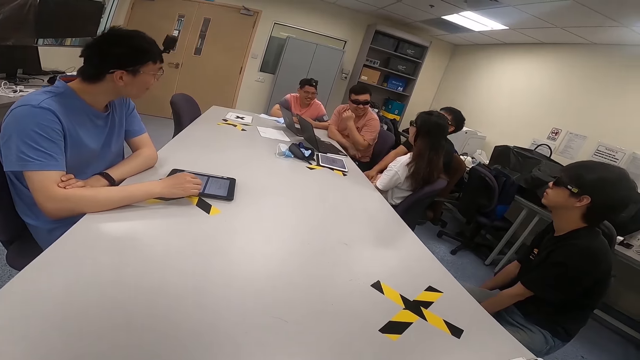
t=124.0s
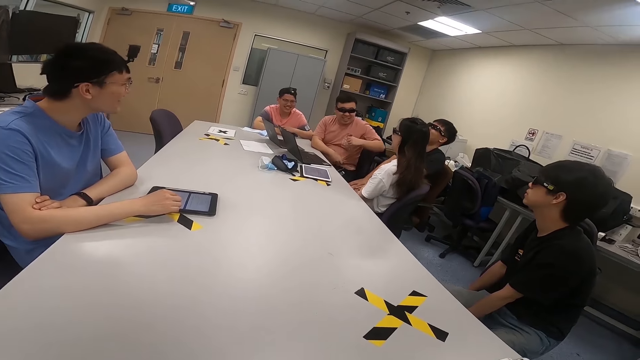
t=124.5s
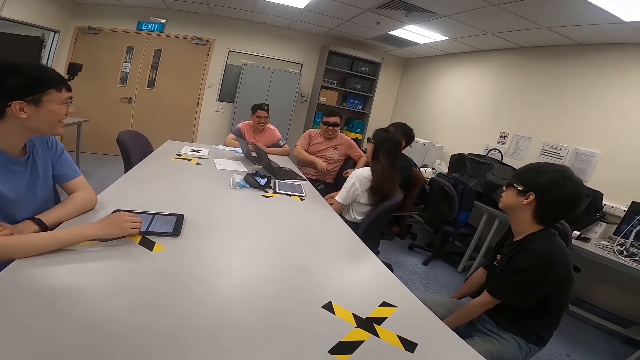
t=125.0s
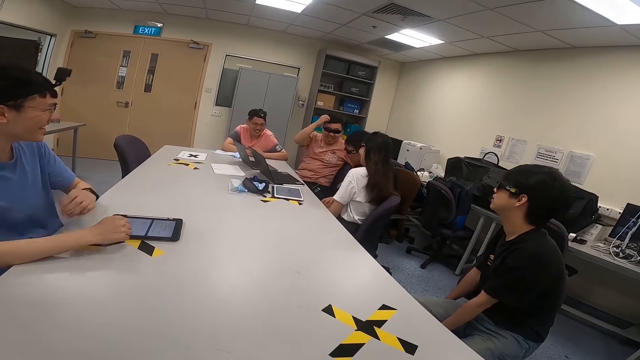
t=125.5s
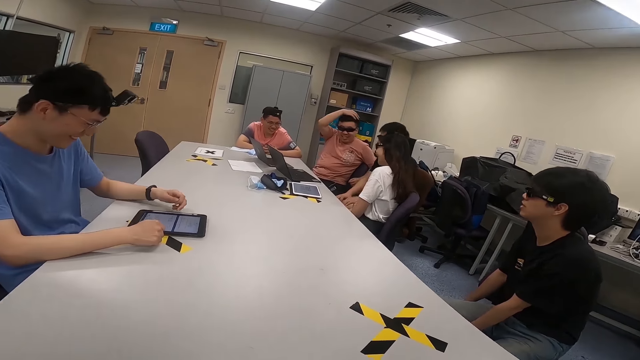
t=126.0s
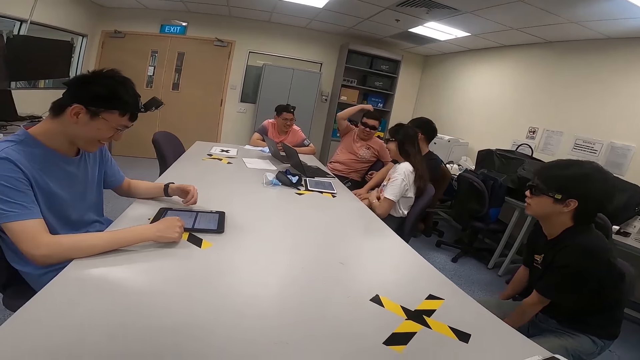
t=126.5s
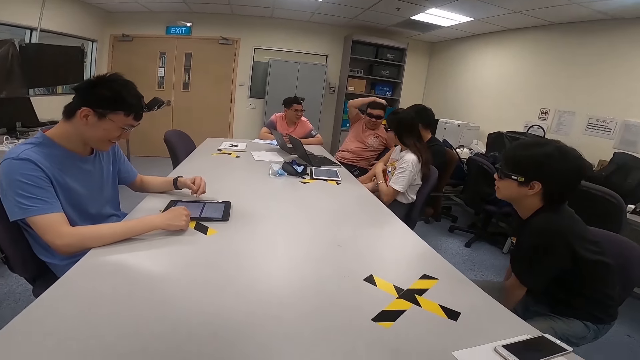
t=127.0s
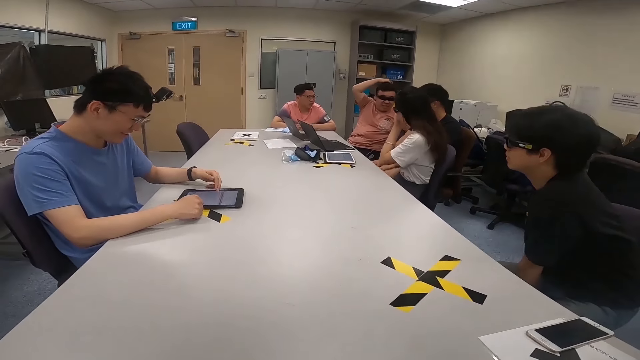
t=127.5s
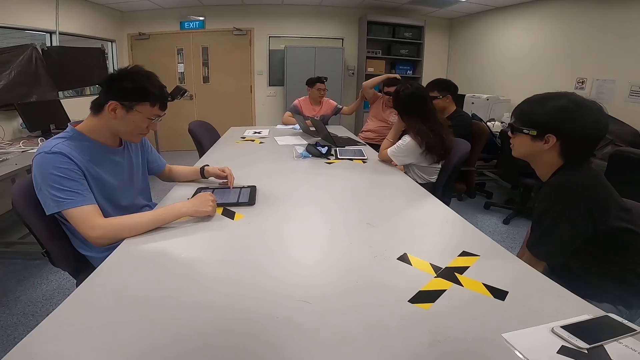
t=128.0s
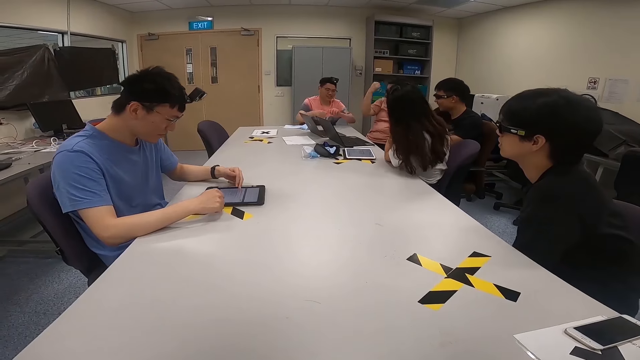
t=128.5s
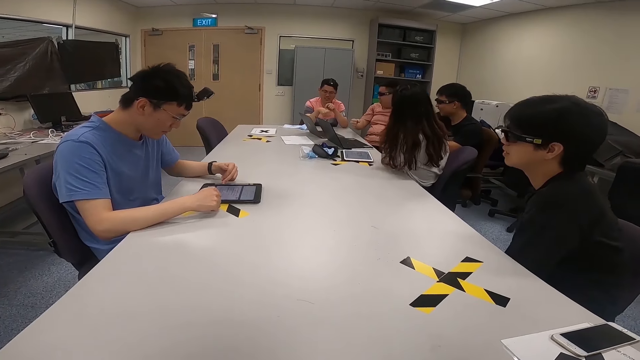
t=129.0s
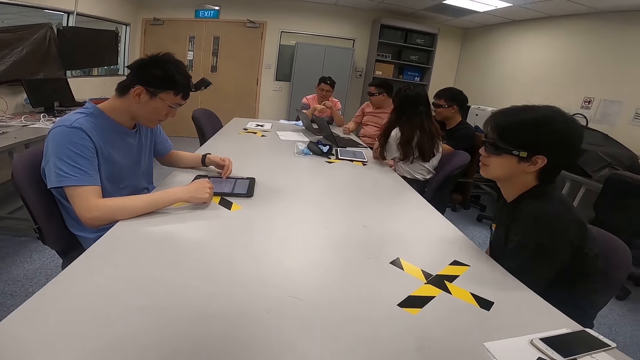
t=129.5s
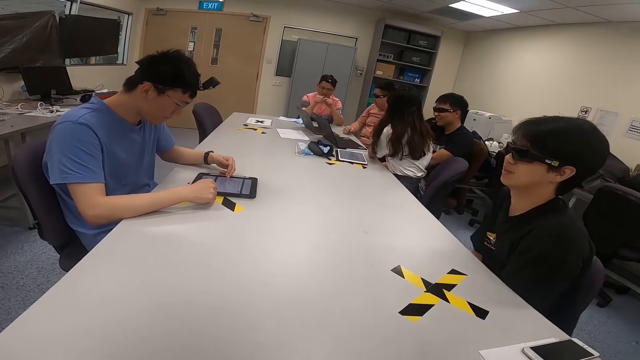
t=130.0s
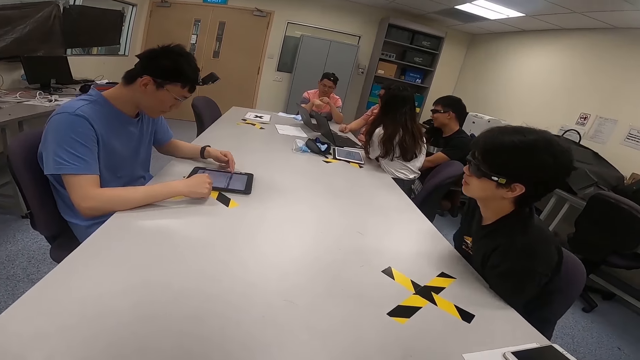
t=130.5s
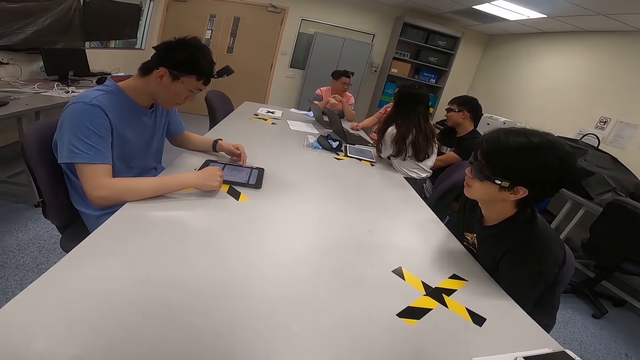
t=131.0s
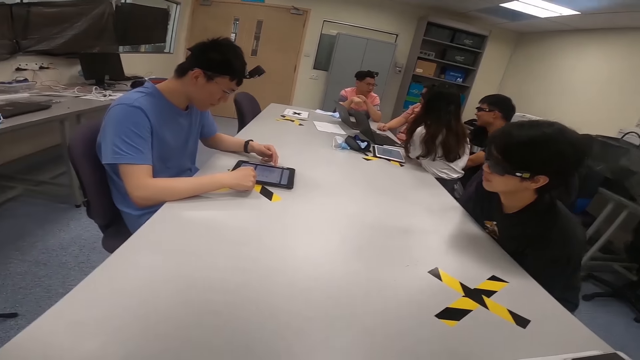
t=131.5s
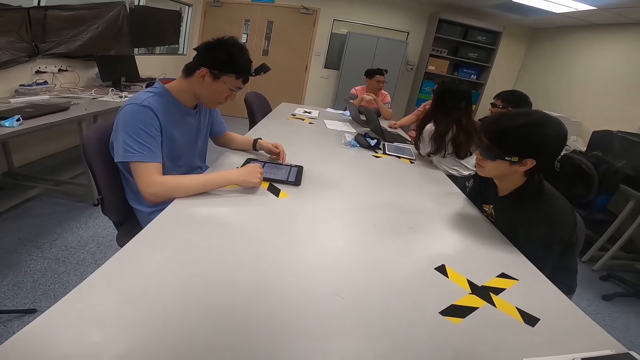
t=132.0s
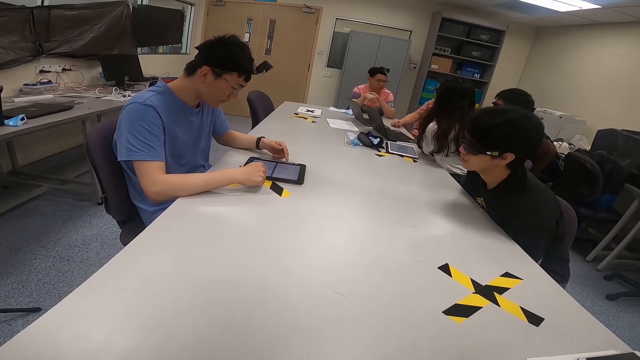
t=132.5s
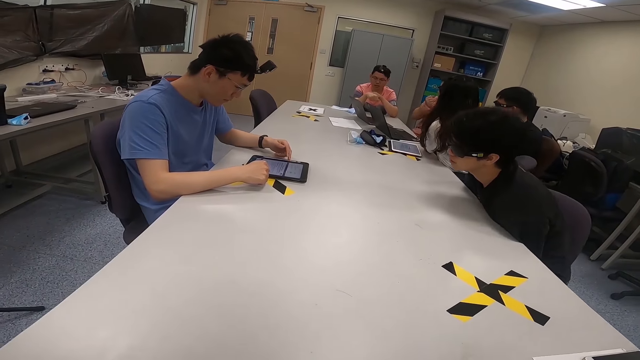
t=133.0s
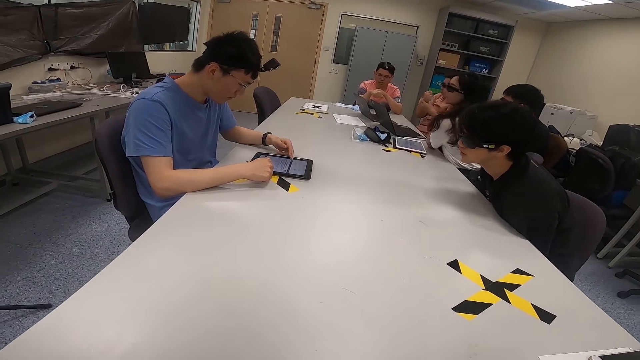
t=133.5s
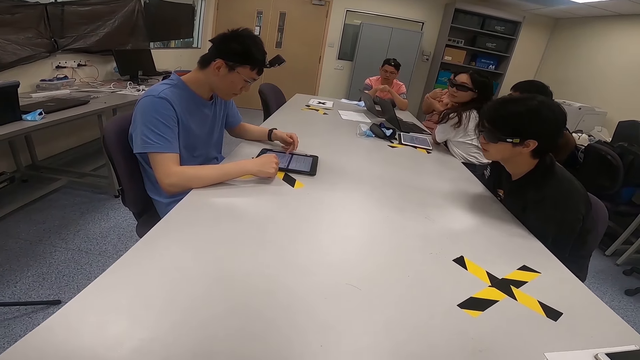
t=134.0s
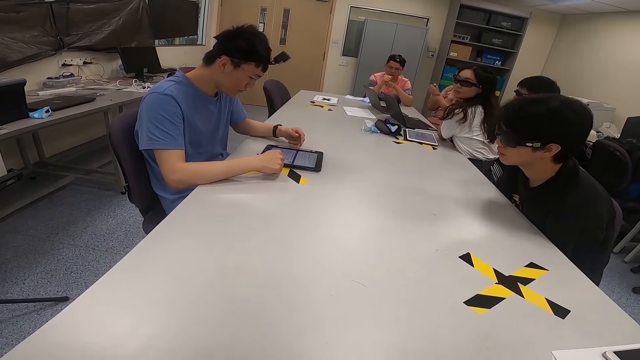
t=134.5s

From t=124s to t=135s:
A man looks around a room. Another man scratches his head. A third man adjusts his hands on a table. A fourth man looks around the room. A lady interacts with the third man. A fifth man rubs his head. The first man operates a tablet with his hand. The third man lifts up his hand. The fourth man swings his chair on the floor. The fifth man moves his hand on the table. The third man moves his hands over the table. A sixth man moves with his chair. The lady looks around the room.

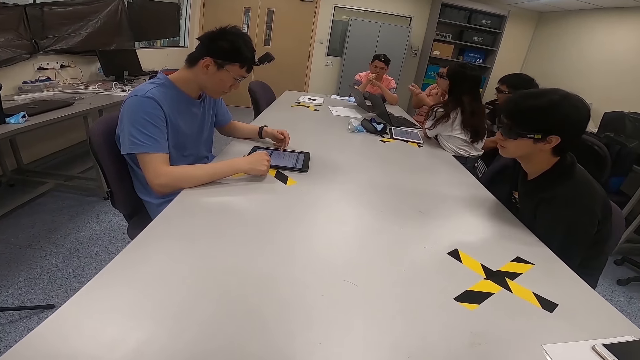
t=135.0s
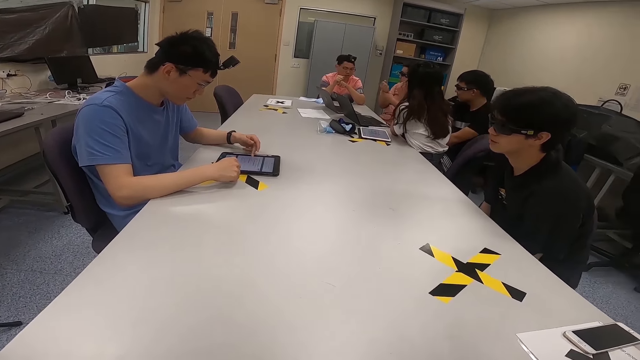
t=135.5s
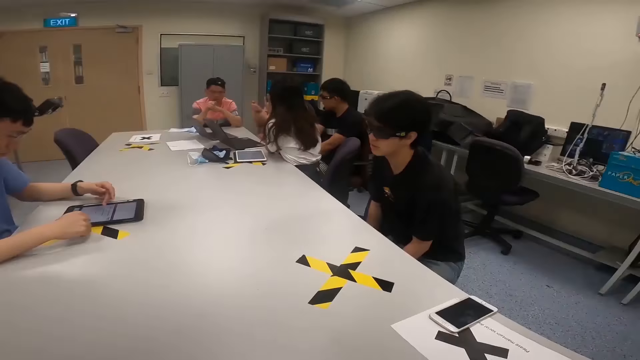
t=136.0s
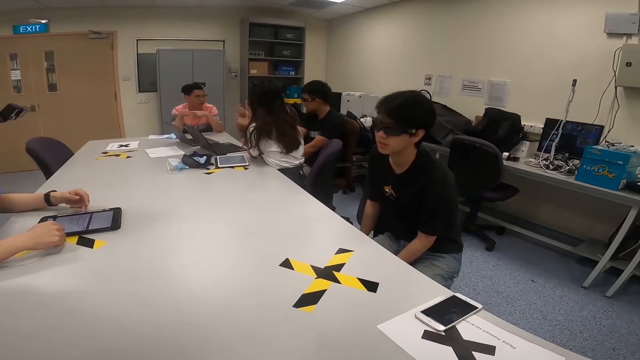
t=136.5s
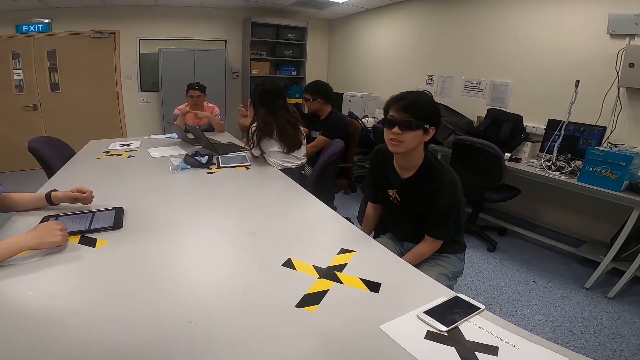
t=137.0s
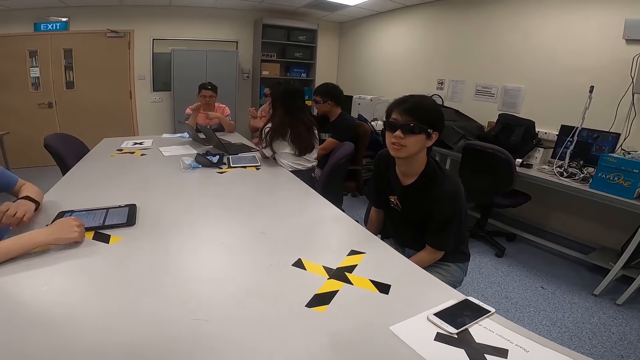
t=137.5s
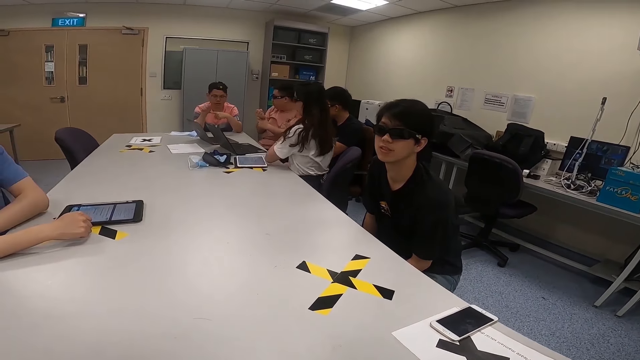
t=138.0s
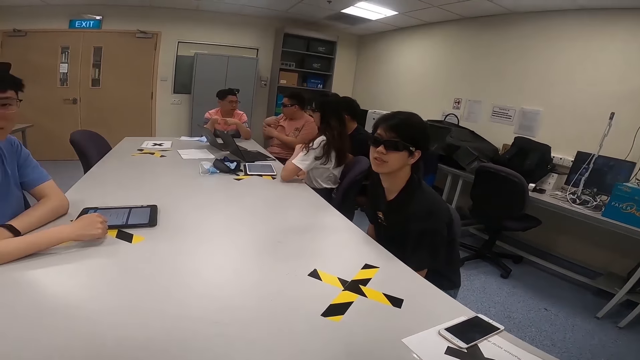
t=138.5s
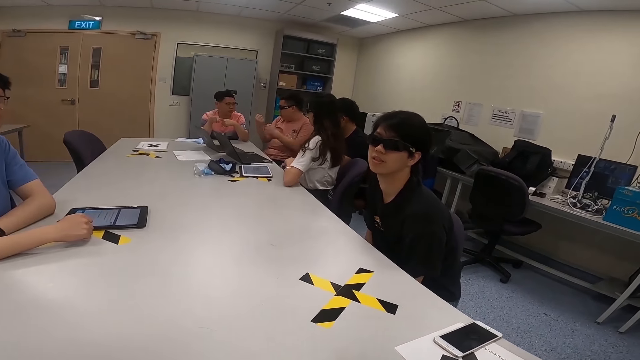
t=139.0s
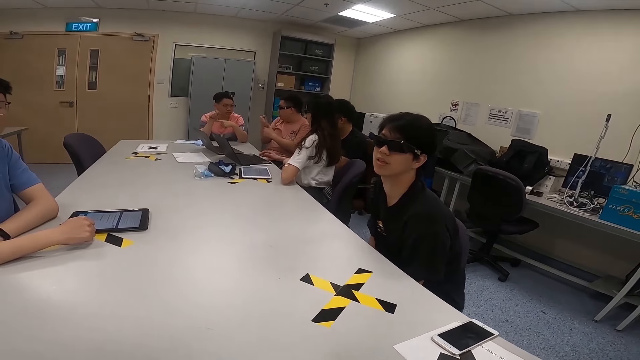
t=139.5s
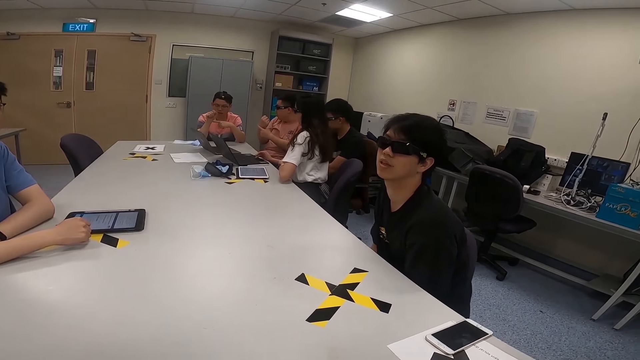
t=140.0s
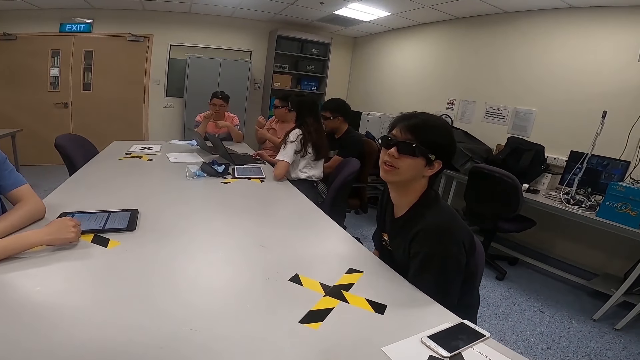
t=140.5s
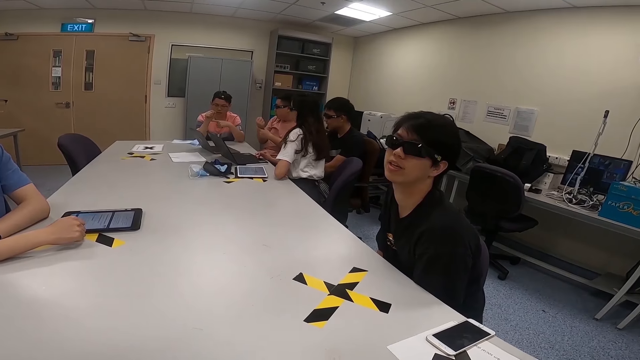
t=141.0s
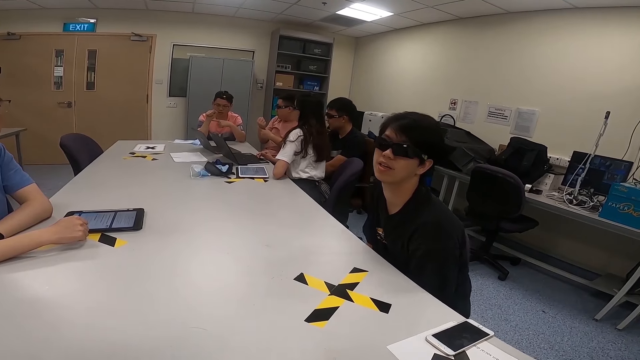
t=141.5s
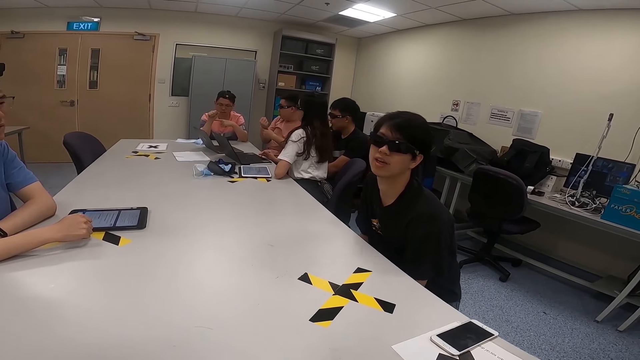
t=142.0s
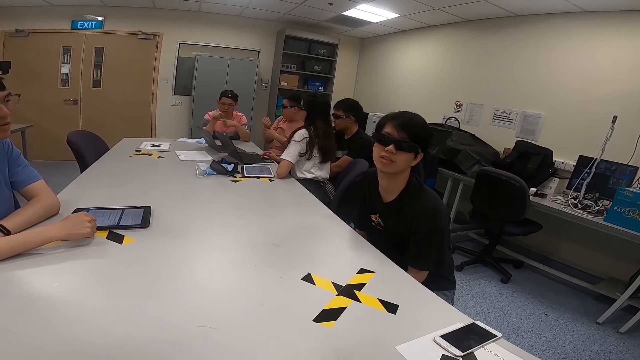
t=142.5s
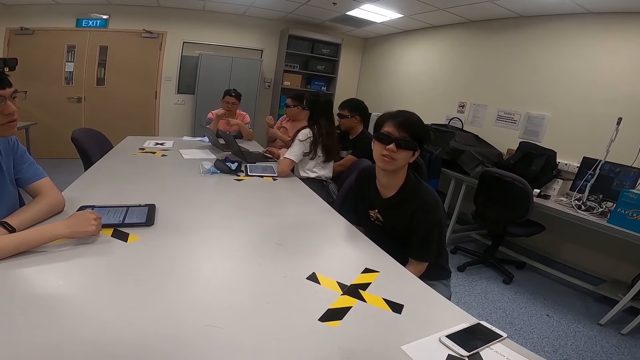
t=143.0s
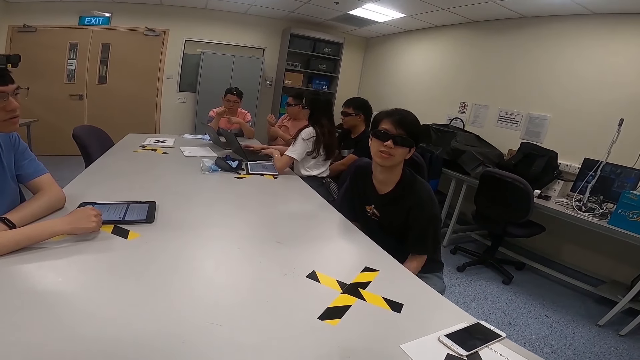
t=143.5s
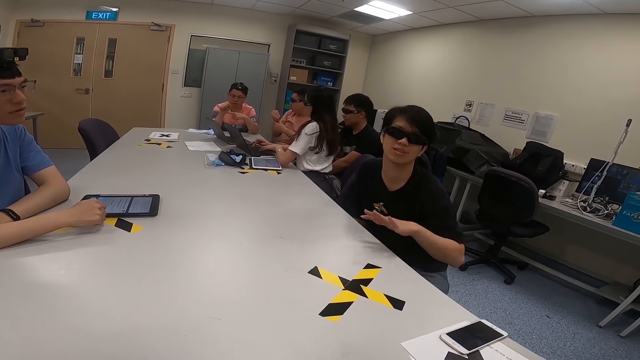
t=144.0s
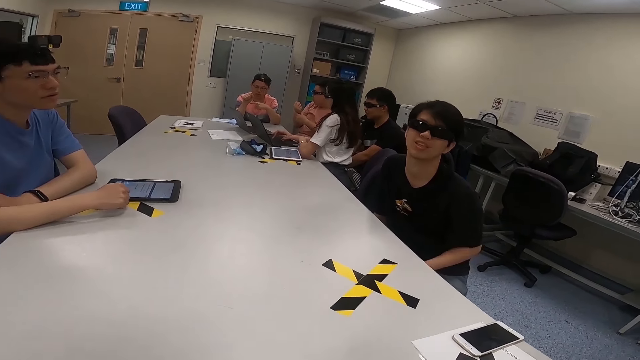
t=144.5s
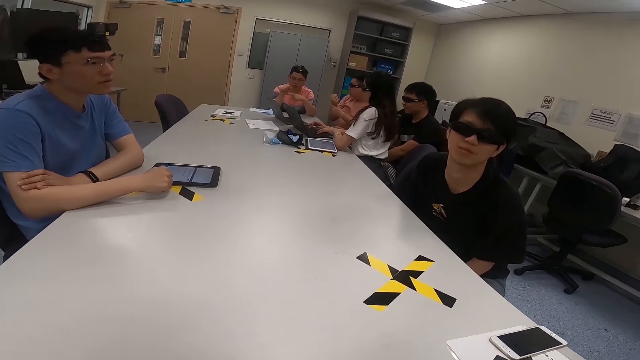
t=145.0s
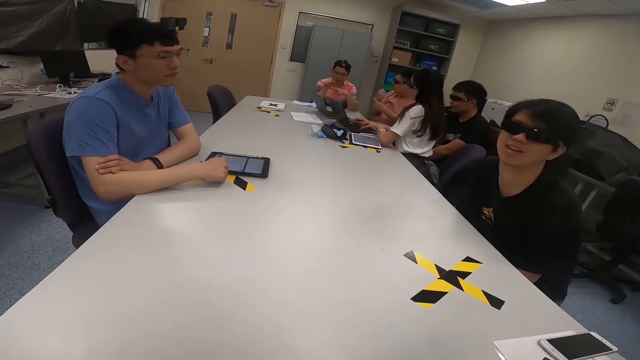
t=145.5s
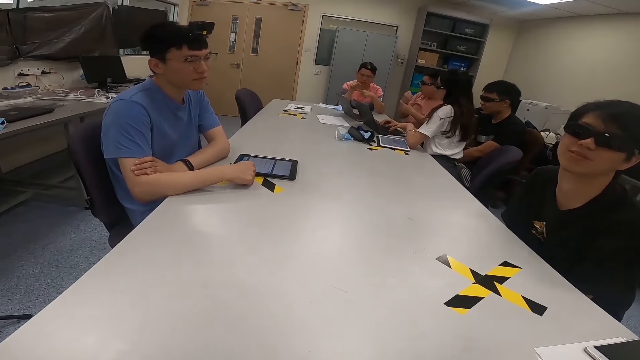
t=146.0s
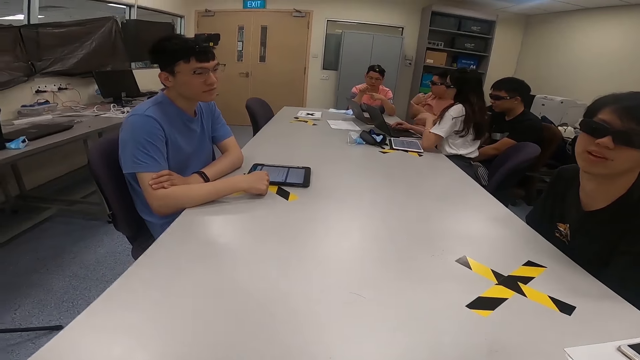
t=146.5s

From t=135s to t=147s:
A man rubs his hands. Another man holds his hand. A third man looks around a room. The camera wearer interacts with a lady. The lady operates a laptop. A fourth man interacts with the camera wearer. The first man moves his hands over a table and rubs his hand. The fourth man moves his hand over the table.
